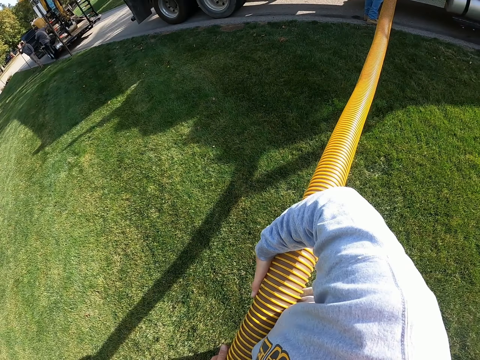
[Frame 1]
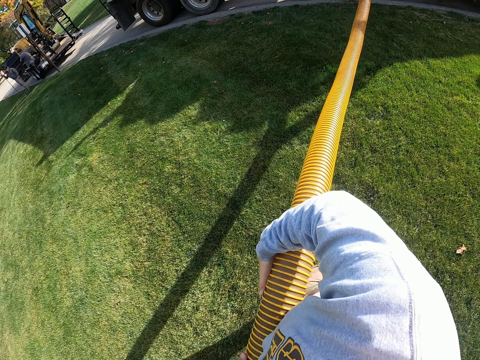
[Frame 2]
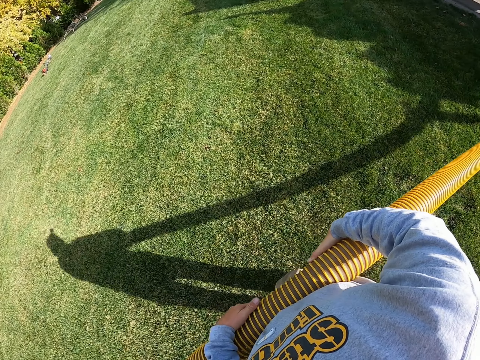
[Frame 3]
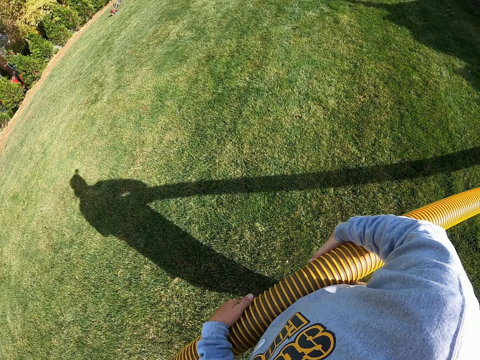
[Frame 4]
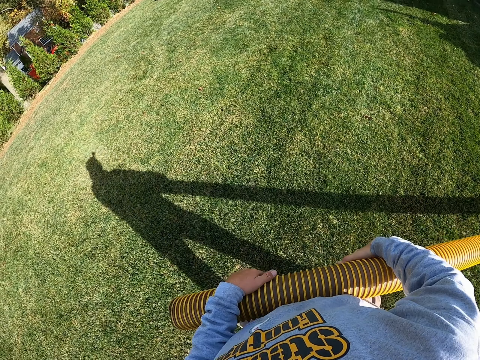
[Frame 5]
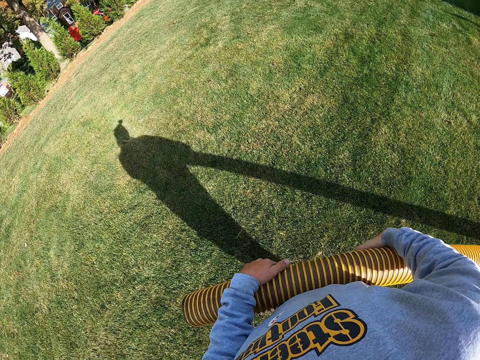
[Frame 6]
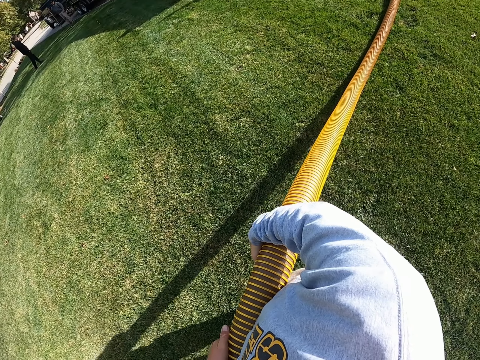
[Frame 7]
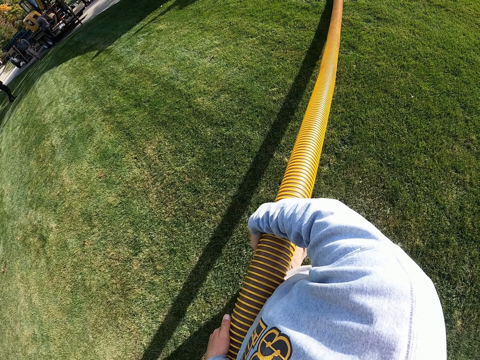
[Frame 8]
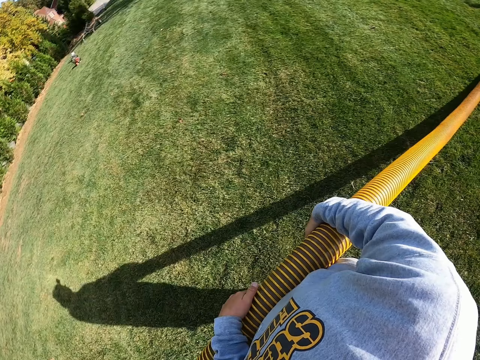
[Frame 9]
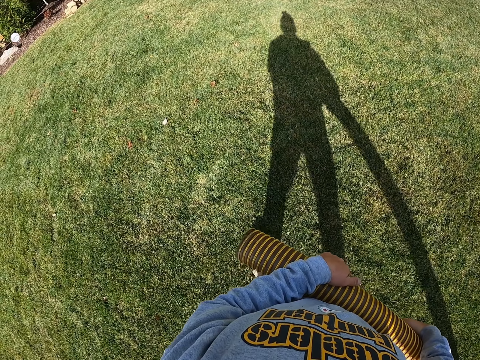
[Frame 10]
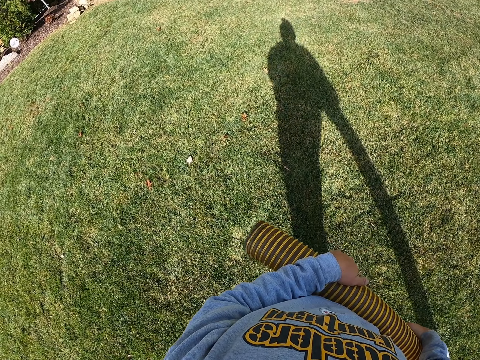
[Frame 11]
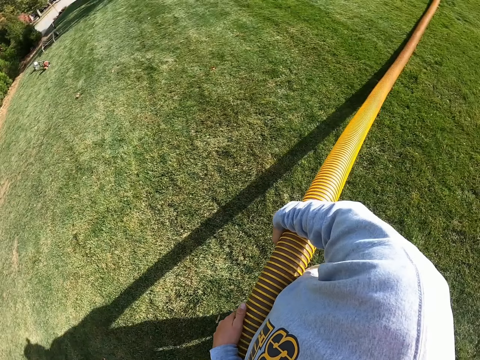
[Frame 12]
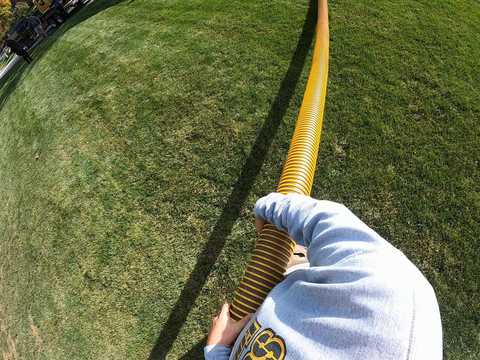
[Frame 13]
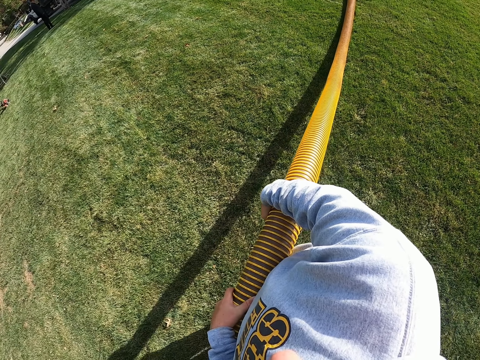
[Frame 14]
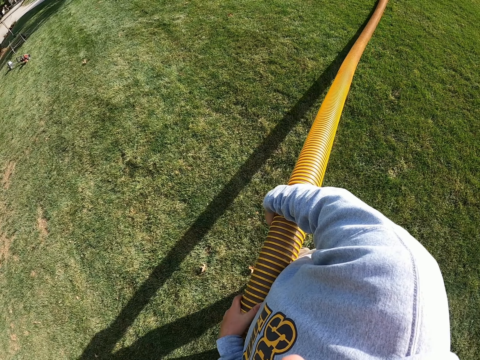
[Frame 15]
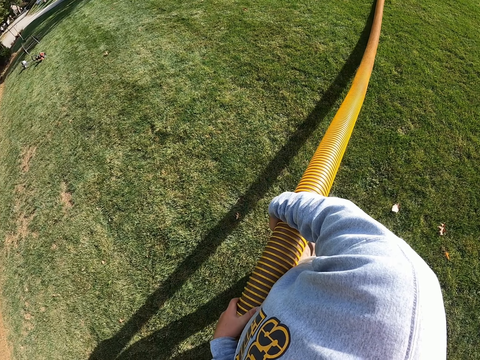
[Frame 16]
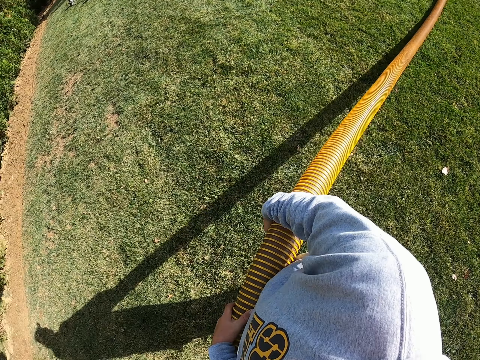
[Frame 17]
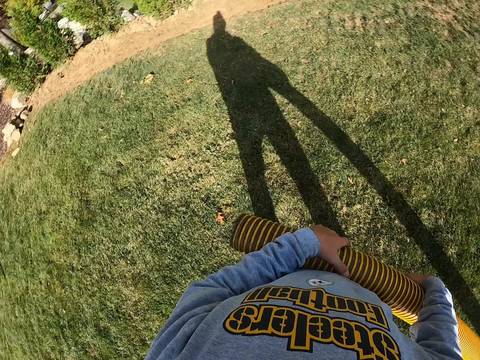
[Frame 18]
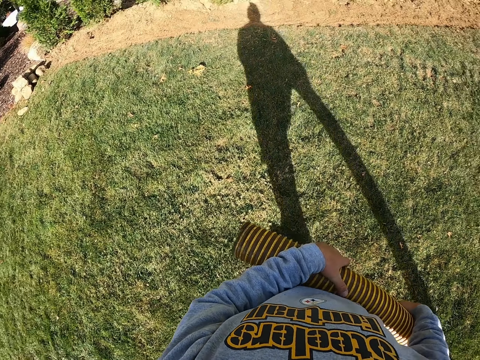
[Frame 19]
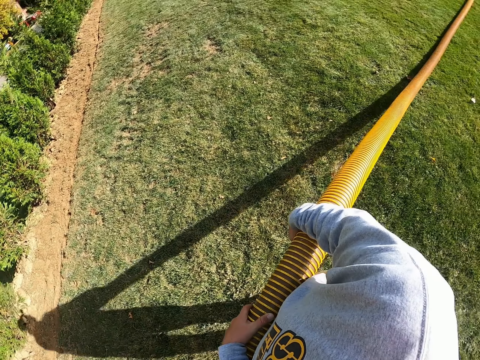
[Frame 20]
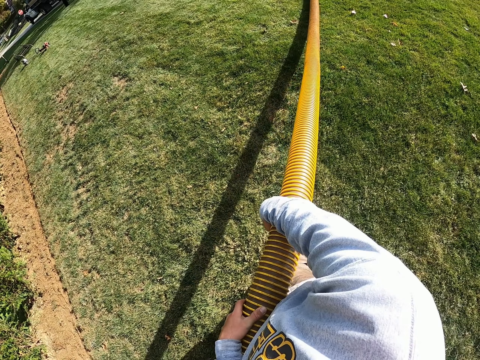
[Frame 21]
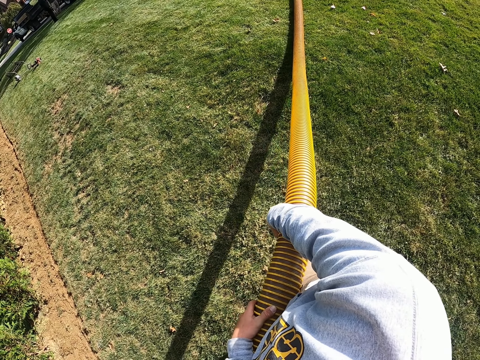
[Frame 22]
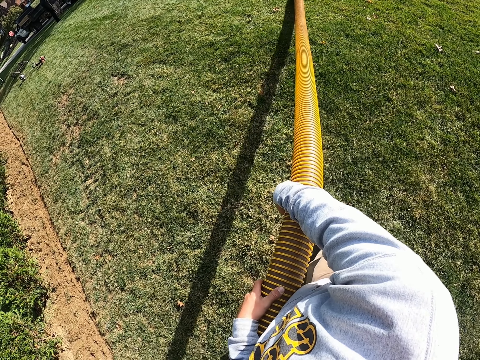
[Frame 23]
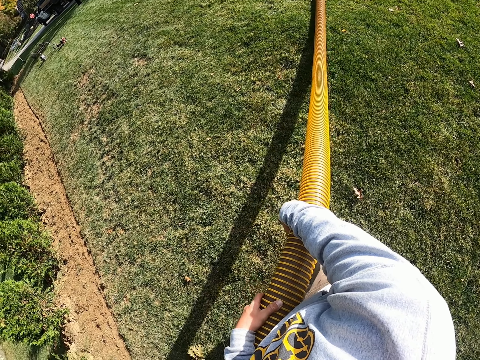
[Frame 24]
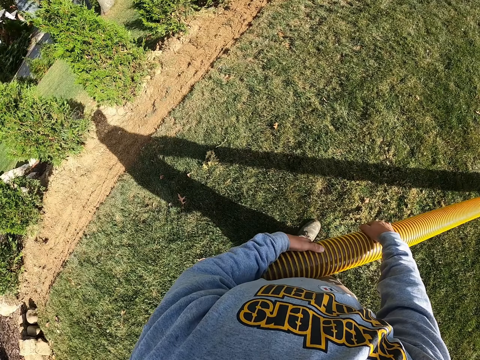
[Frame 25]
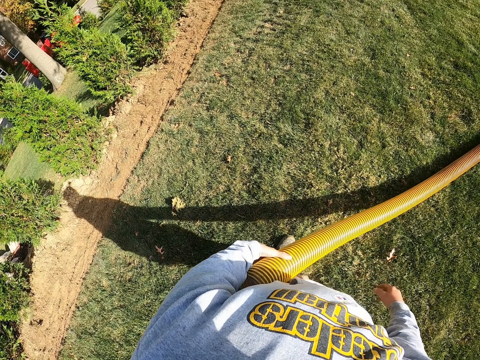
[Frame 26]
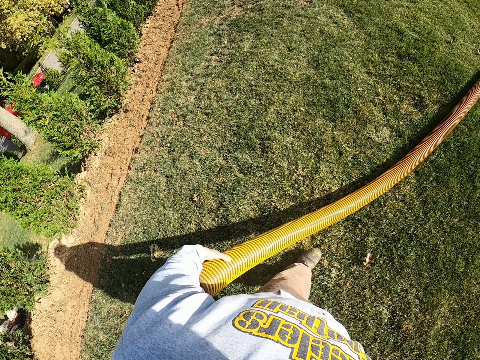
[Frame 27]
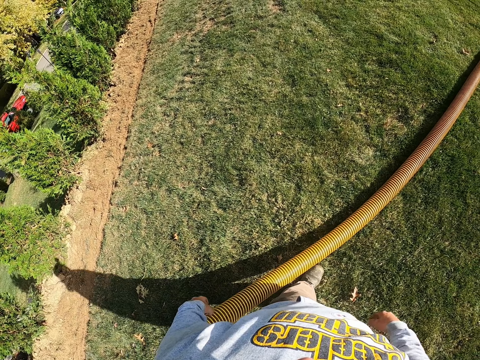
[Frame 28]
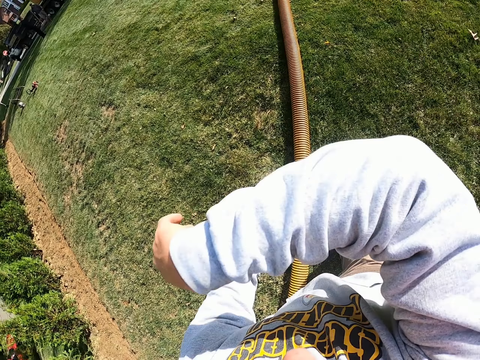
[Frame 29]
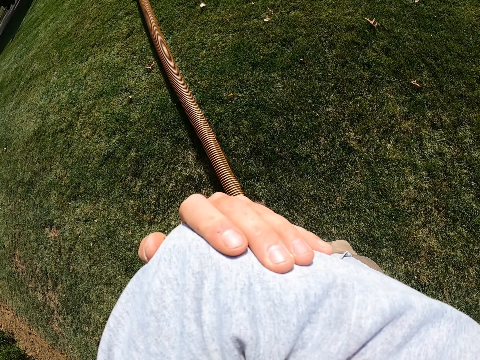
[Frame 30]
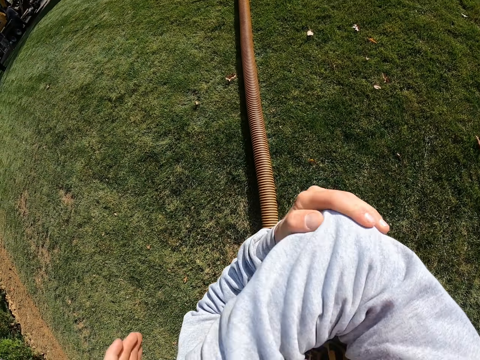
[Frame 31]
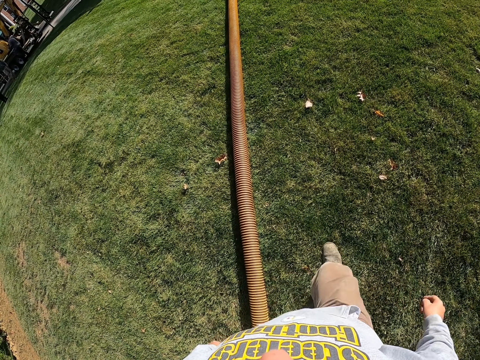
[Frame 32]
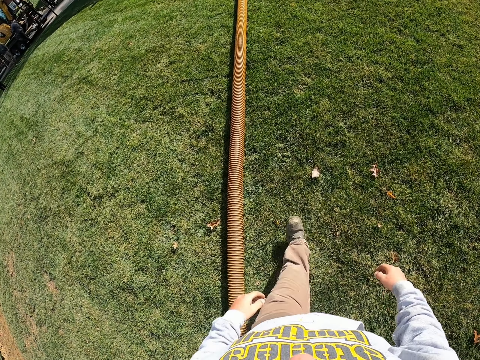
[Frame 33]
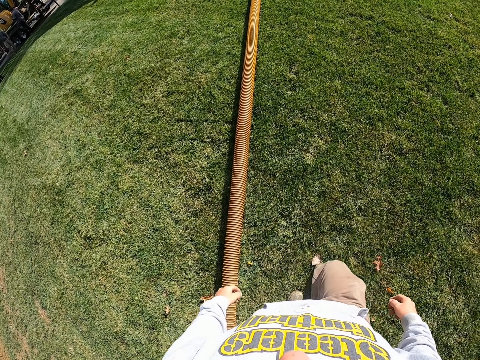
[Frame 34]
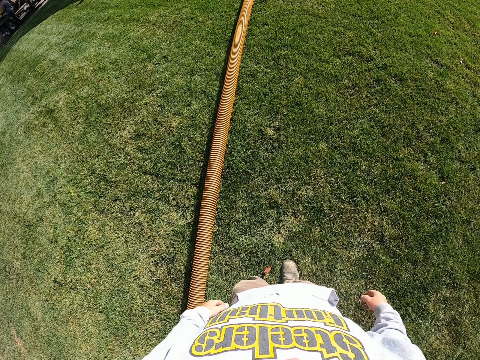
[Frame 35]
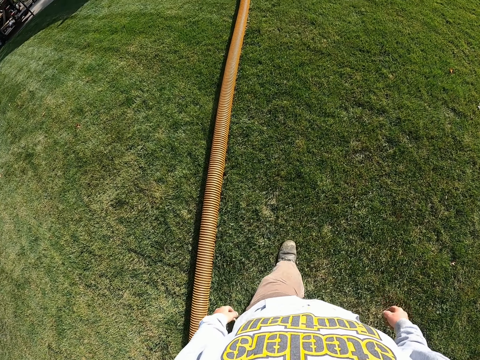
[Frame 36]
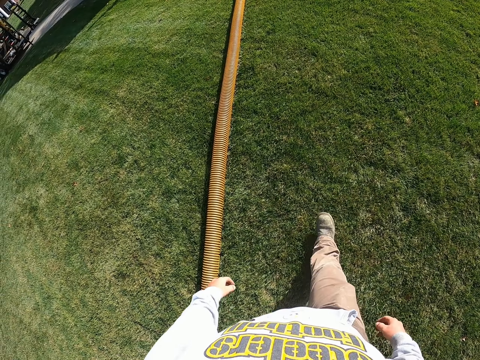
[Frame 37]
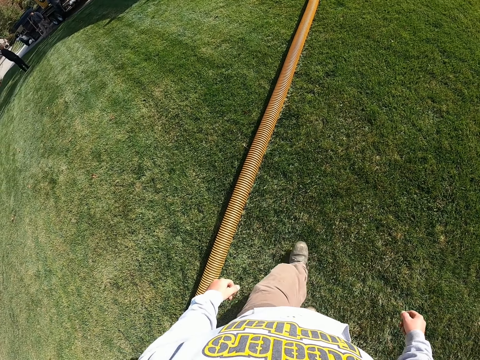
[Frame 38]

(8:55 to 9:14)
The camera wearer puts down the yellow PVC suction hose pipe. He touches his elbow. He walks back to the truck in the garden.

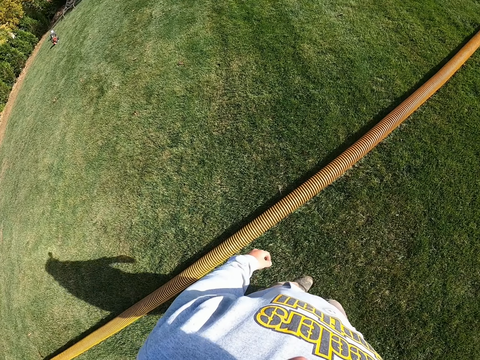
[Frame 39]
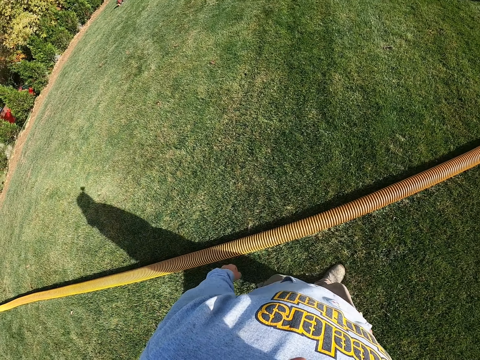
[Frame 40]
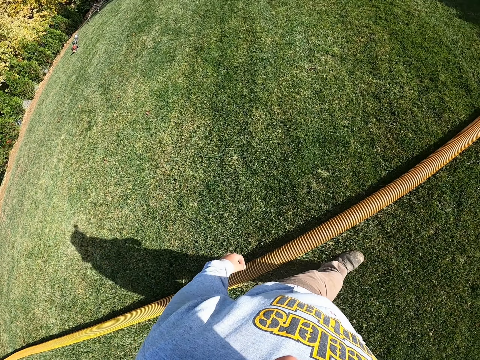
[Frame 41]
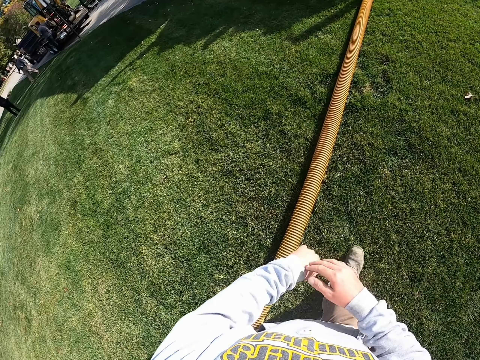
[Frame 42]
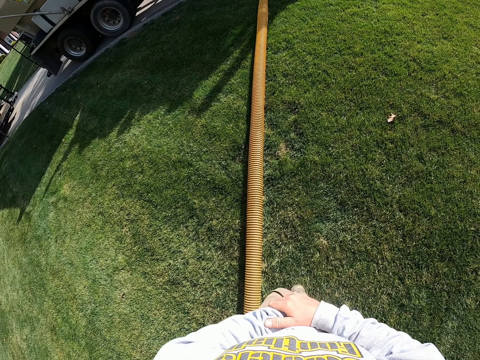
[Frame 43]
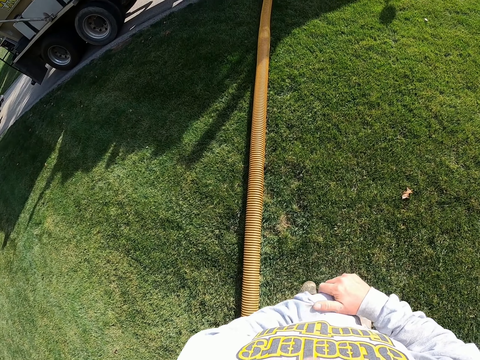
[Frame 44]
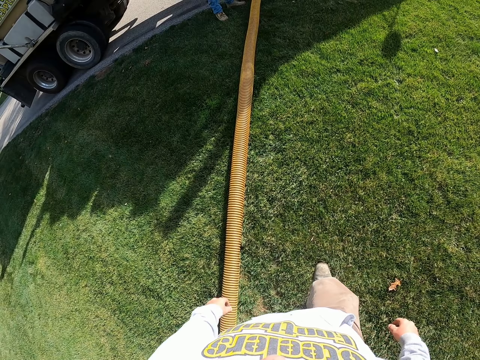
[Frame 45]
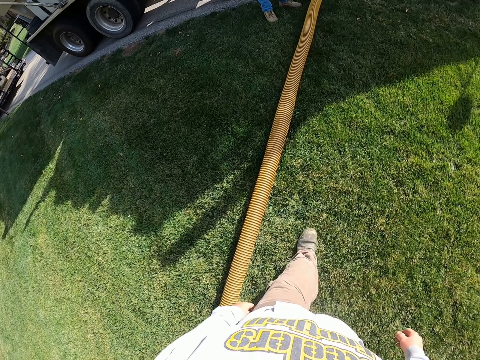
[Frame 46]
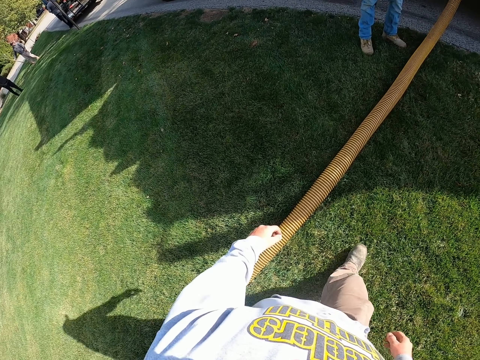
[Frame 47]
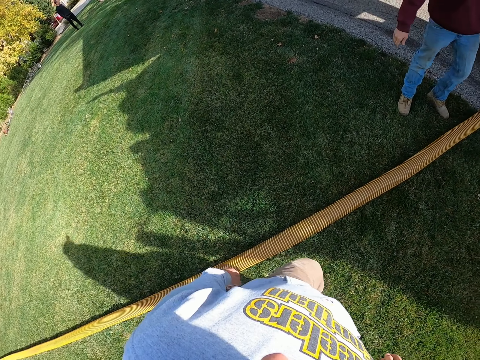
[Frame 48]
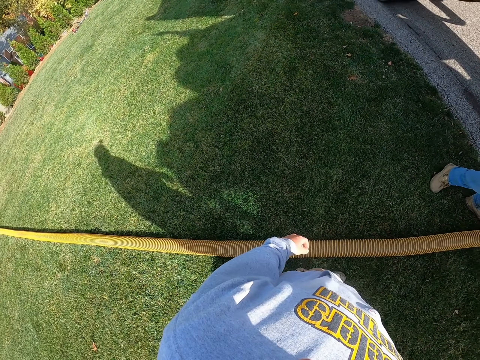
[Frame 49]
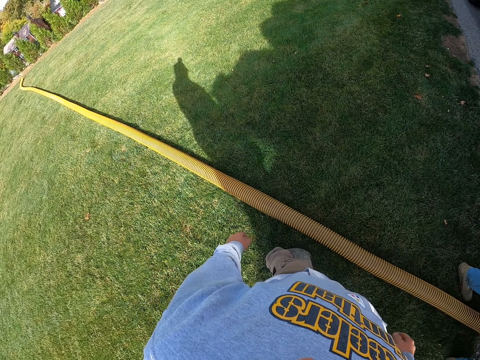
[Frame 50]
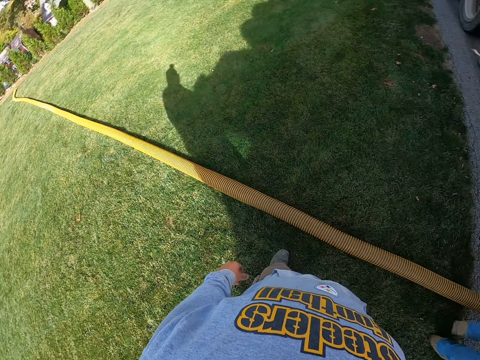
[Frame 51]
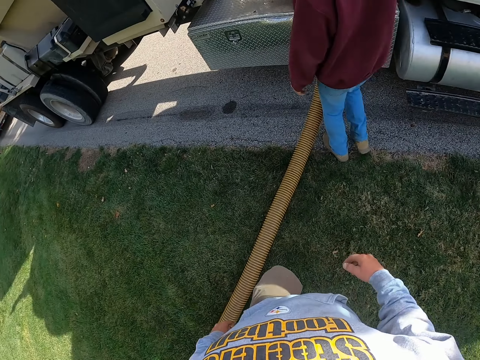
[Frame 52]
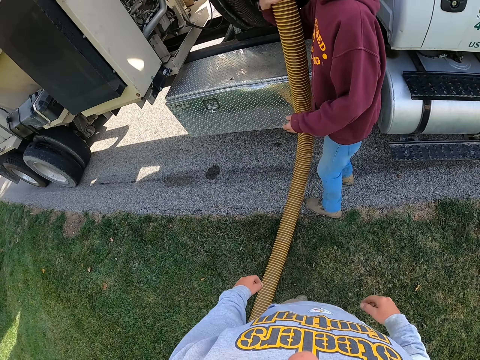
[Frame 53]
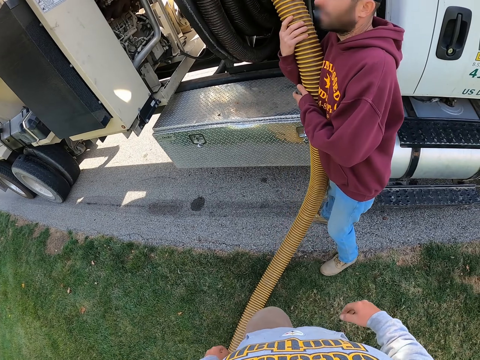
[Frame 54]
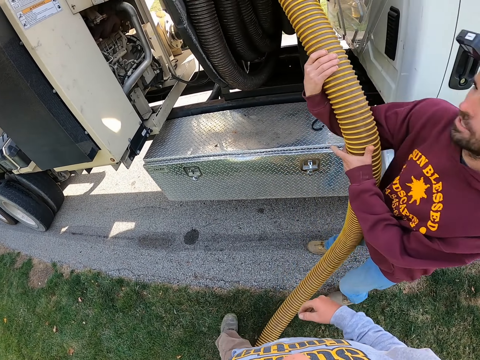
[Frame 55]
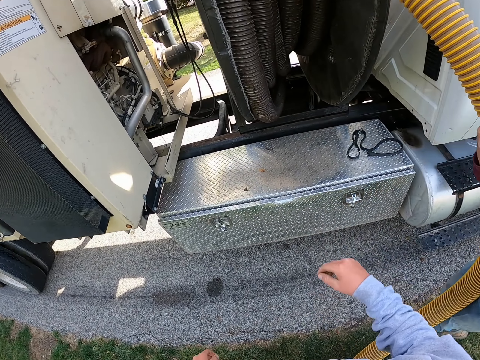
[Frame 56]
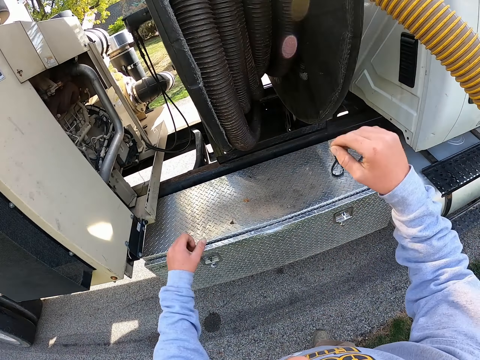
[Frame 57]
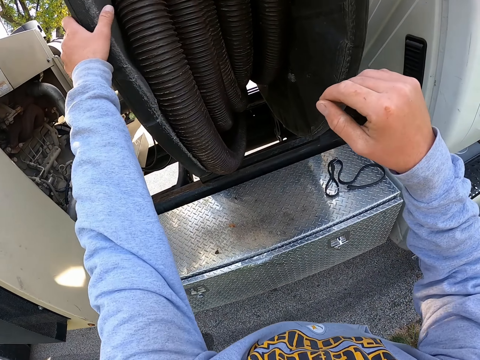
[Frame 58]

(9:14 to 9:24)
The camera wearer looks at a man. The man walks in the garden. The man pulls the hosepipe.
